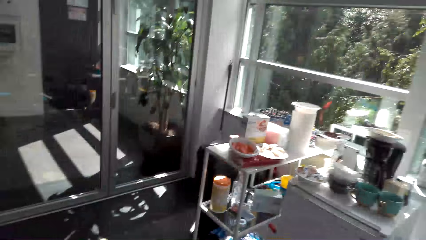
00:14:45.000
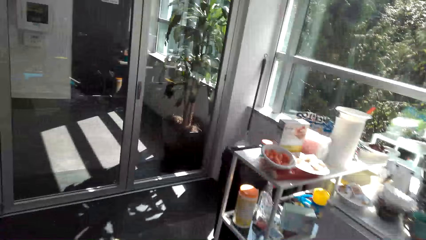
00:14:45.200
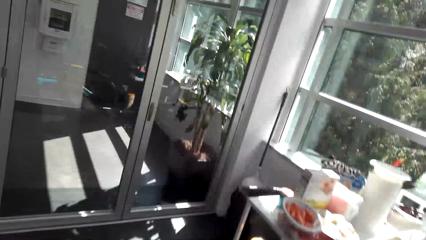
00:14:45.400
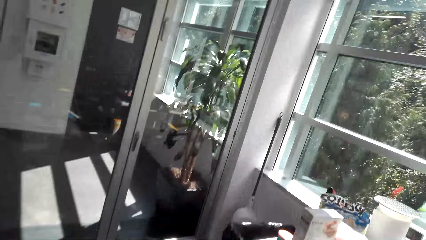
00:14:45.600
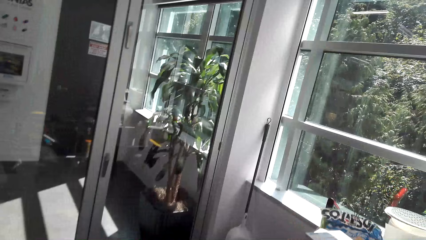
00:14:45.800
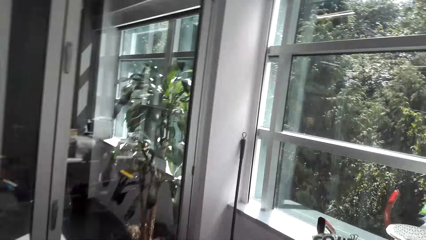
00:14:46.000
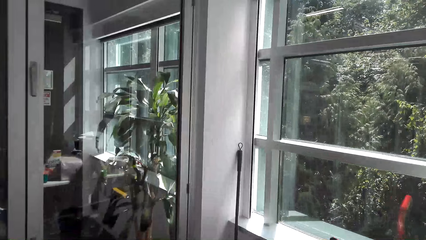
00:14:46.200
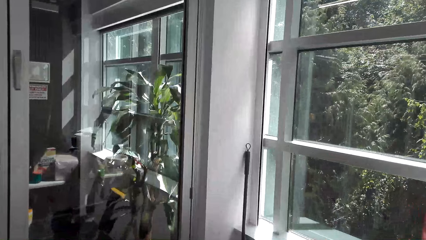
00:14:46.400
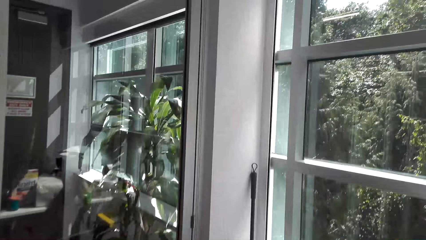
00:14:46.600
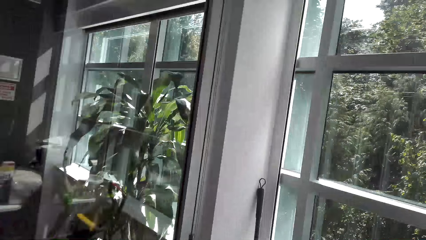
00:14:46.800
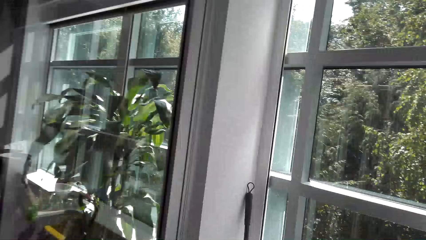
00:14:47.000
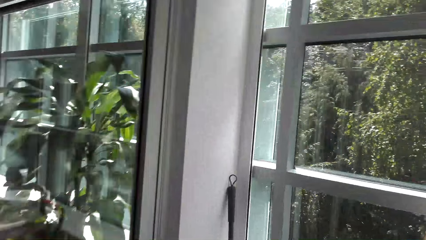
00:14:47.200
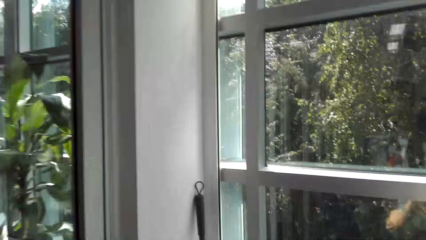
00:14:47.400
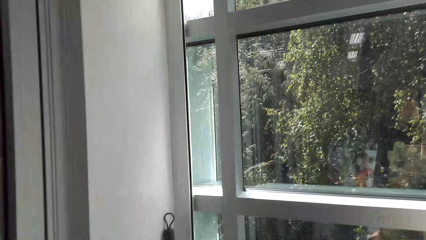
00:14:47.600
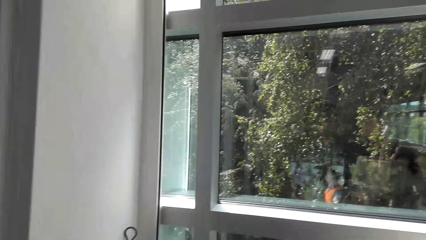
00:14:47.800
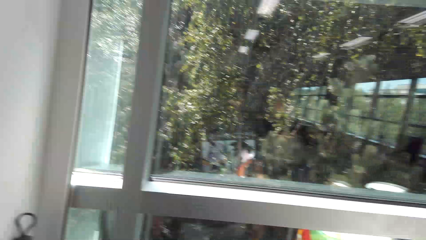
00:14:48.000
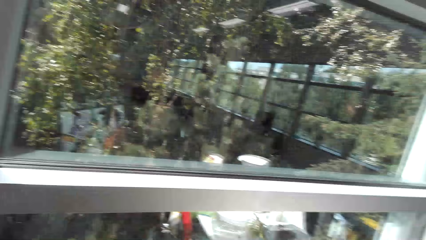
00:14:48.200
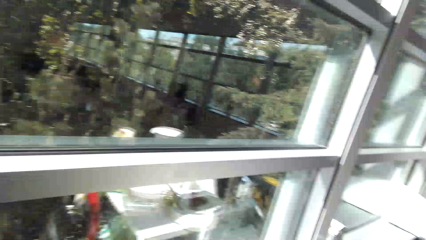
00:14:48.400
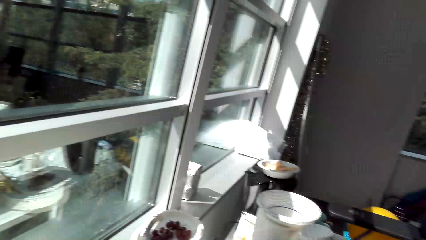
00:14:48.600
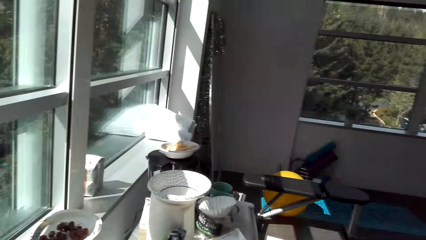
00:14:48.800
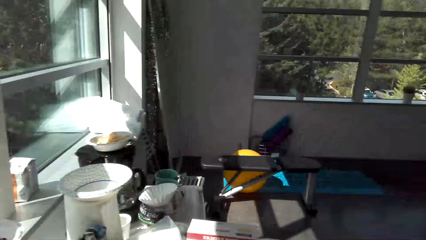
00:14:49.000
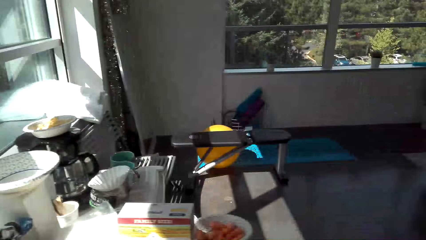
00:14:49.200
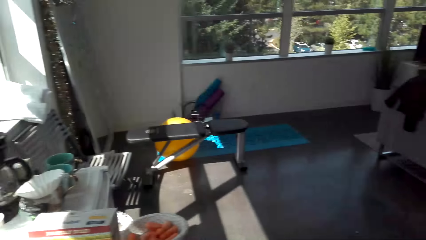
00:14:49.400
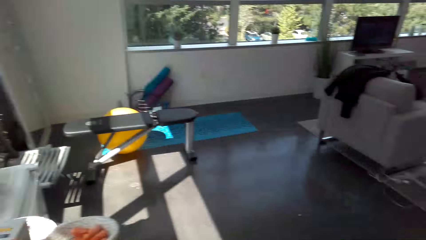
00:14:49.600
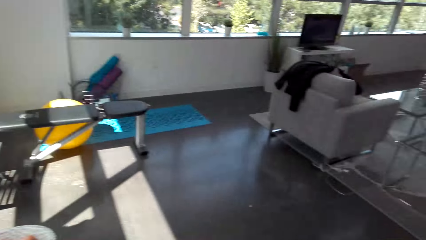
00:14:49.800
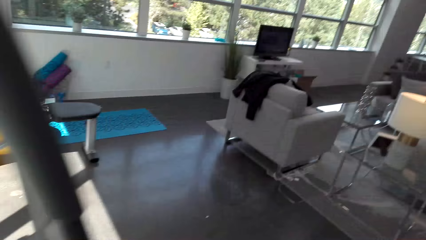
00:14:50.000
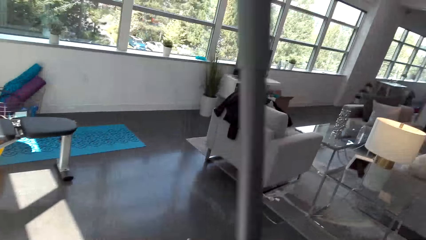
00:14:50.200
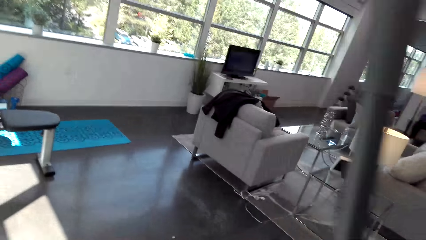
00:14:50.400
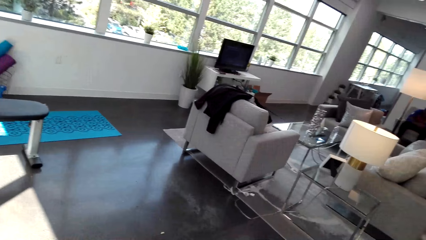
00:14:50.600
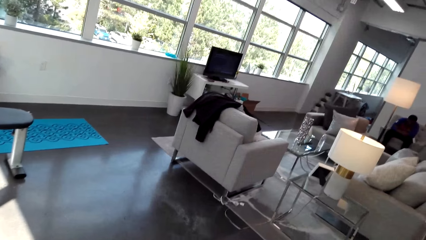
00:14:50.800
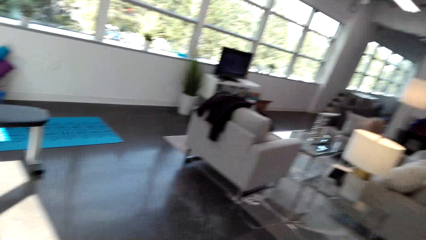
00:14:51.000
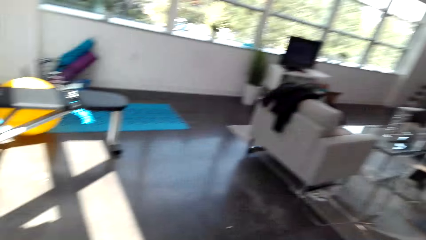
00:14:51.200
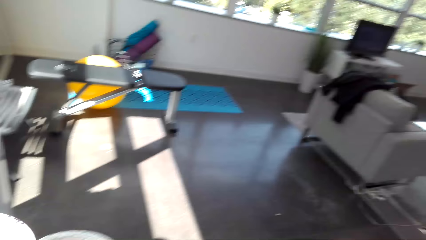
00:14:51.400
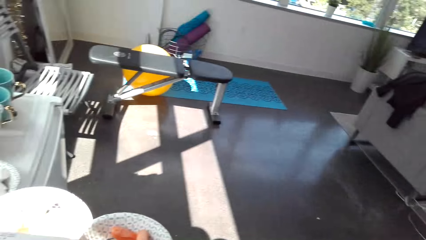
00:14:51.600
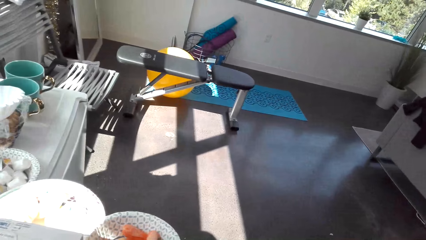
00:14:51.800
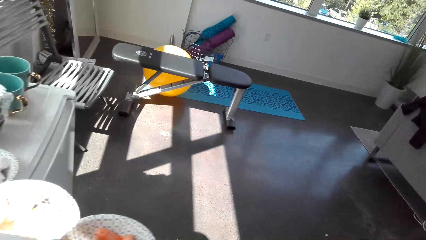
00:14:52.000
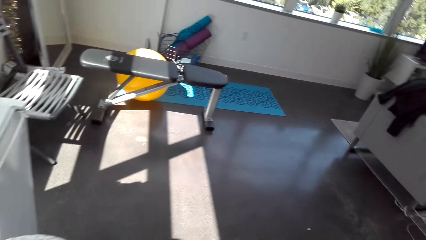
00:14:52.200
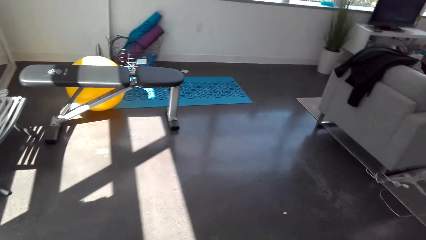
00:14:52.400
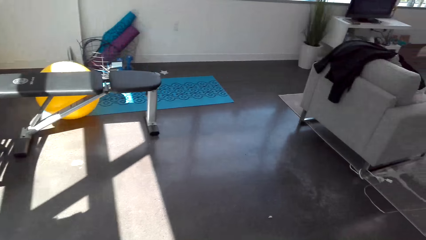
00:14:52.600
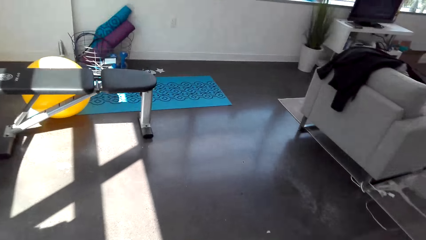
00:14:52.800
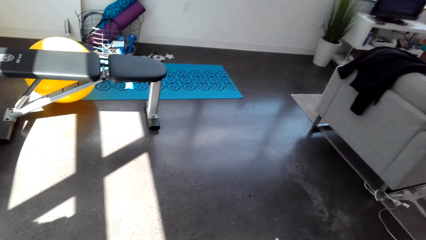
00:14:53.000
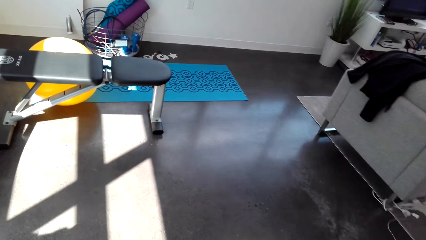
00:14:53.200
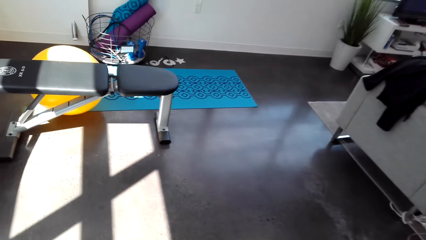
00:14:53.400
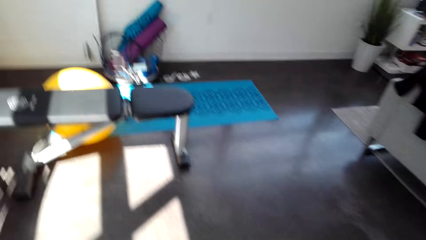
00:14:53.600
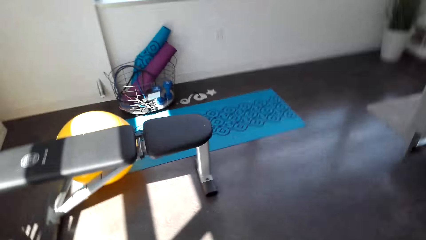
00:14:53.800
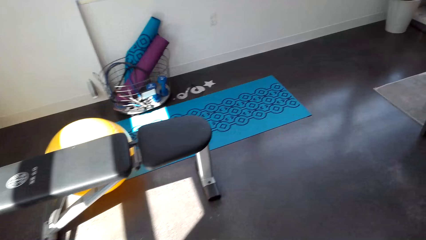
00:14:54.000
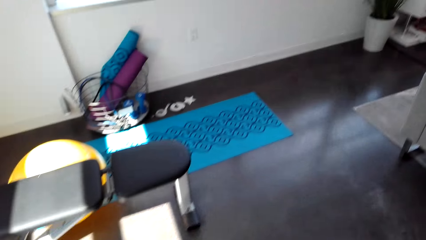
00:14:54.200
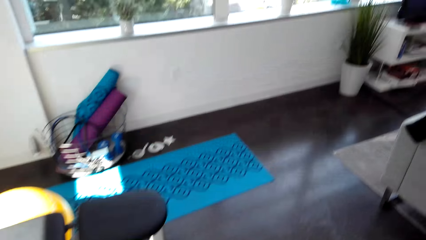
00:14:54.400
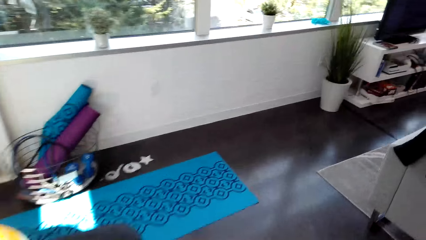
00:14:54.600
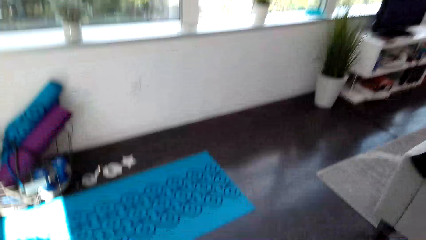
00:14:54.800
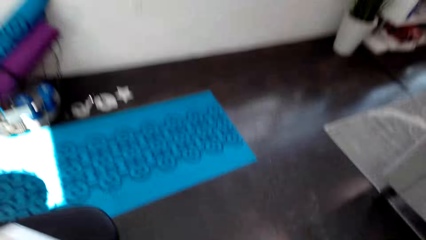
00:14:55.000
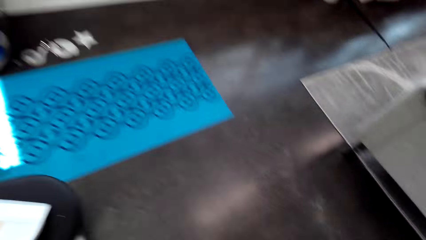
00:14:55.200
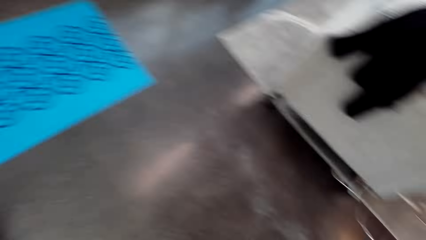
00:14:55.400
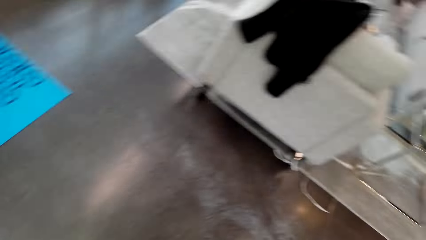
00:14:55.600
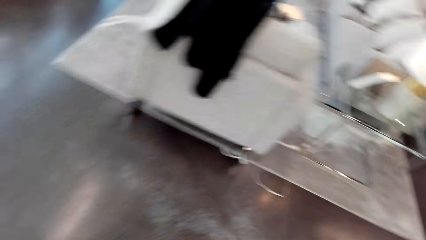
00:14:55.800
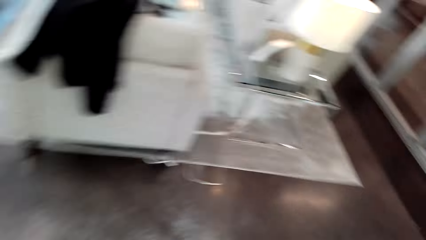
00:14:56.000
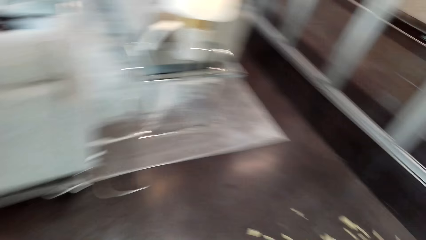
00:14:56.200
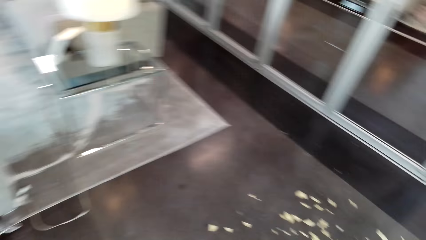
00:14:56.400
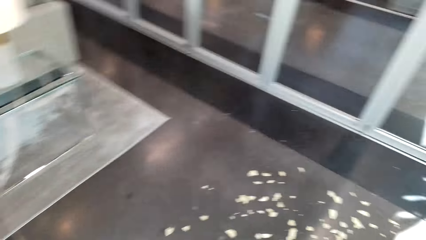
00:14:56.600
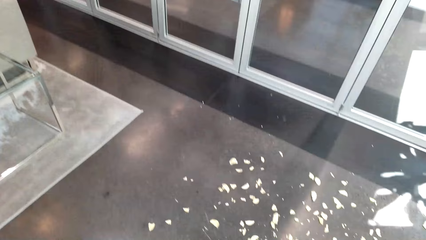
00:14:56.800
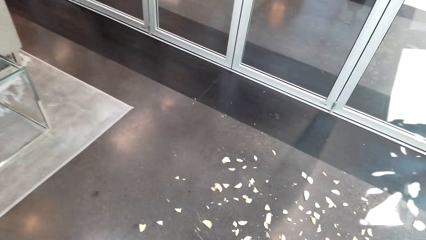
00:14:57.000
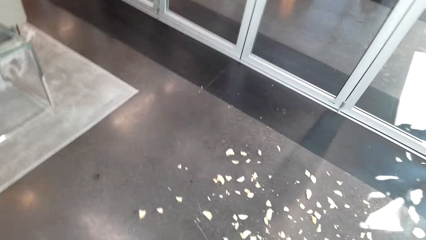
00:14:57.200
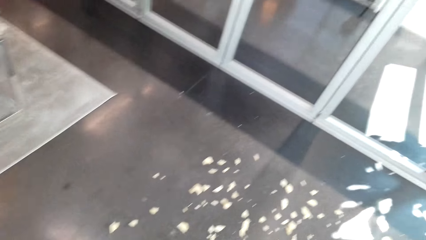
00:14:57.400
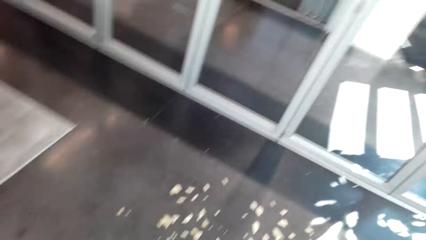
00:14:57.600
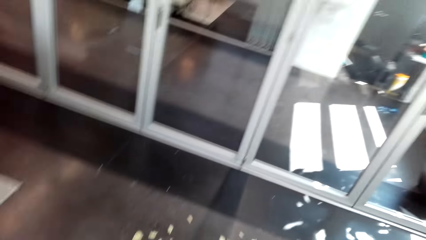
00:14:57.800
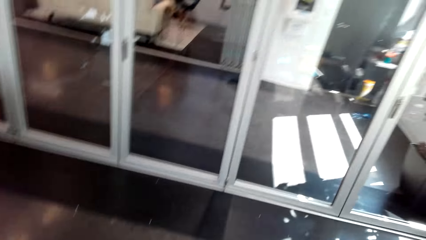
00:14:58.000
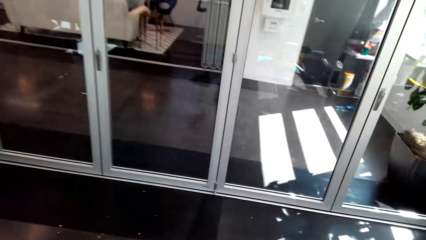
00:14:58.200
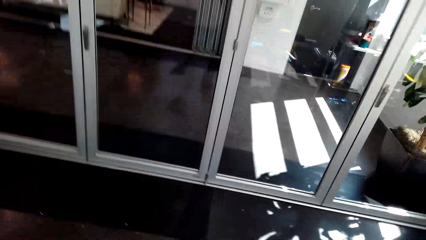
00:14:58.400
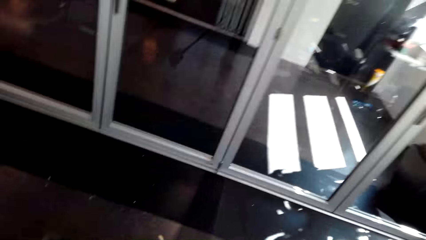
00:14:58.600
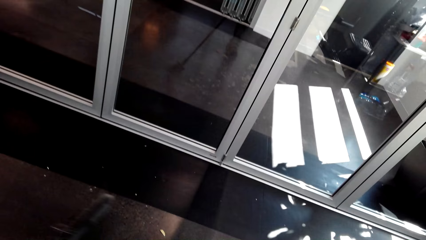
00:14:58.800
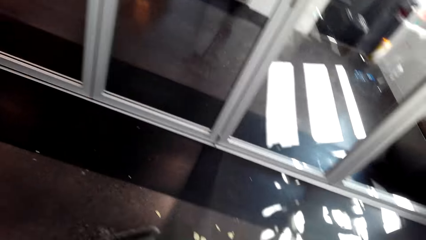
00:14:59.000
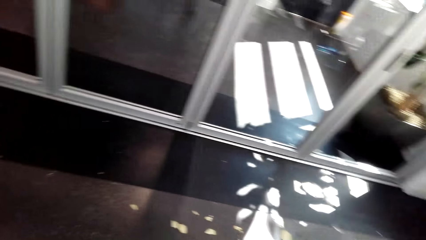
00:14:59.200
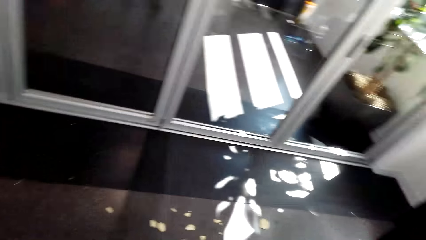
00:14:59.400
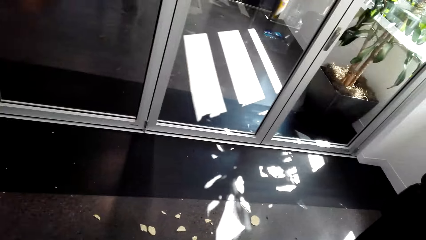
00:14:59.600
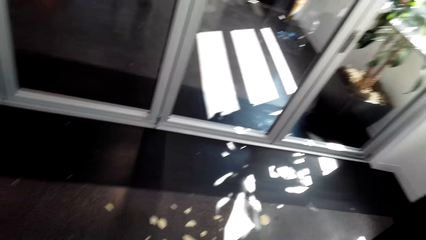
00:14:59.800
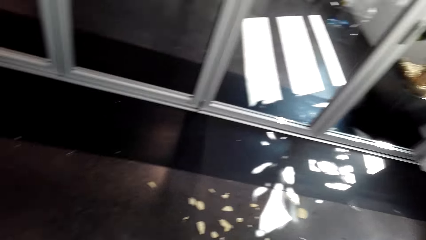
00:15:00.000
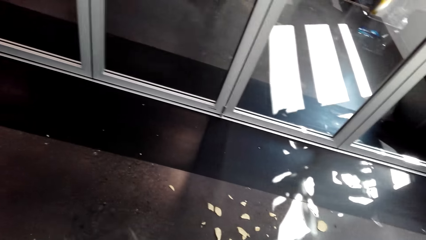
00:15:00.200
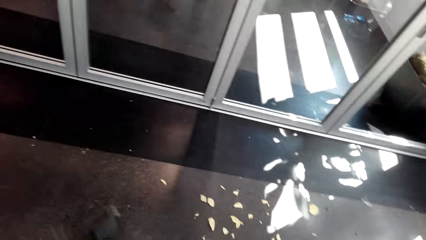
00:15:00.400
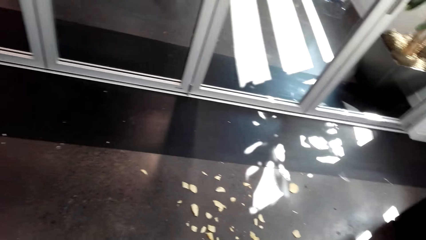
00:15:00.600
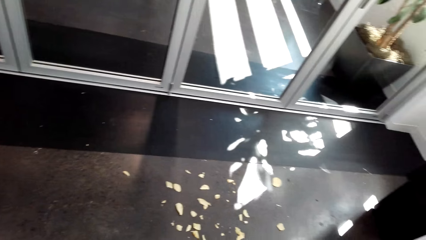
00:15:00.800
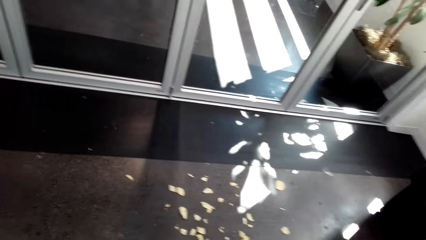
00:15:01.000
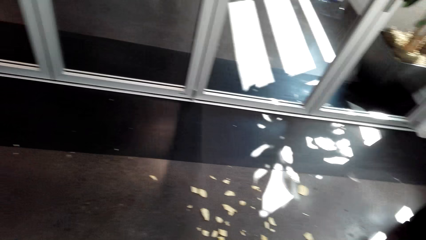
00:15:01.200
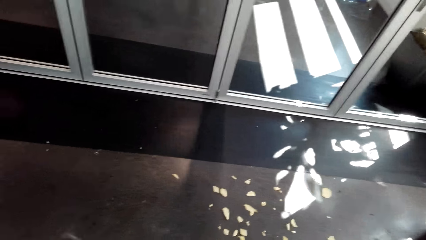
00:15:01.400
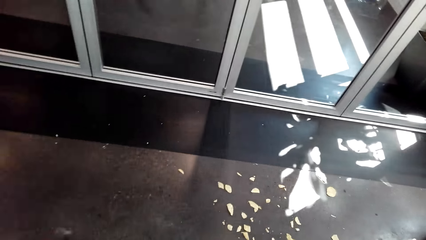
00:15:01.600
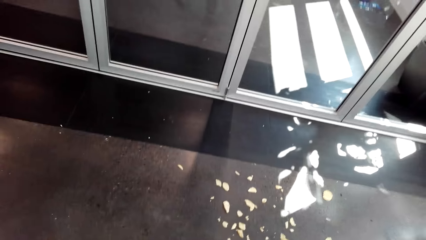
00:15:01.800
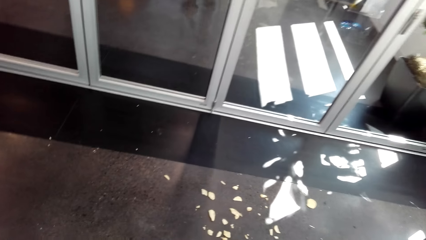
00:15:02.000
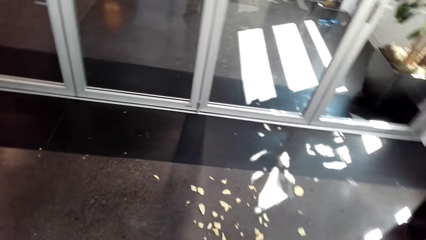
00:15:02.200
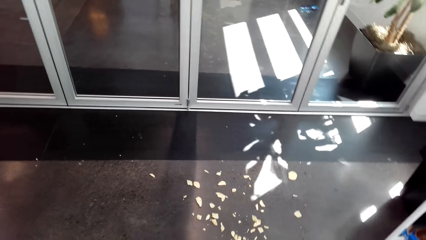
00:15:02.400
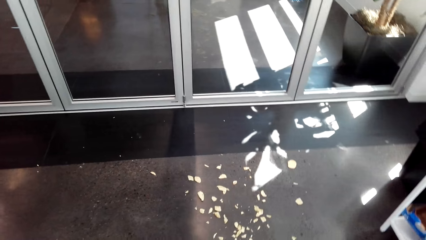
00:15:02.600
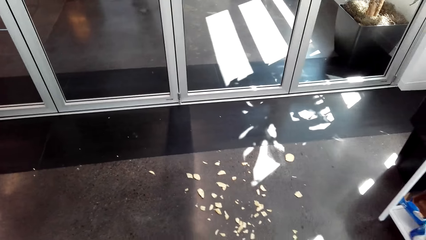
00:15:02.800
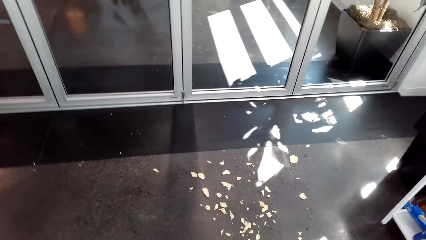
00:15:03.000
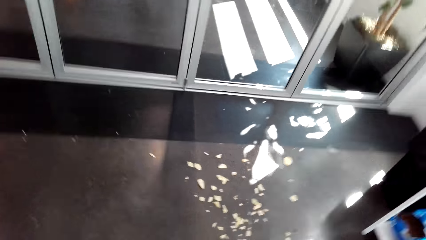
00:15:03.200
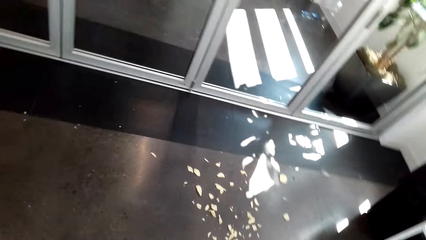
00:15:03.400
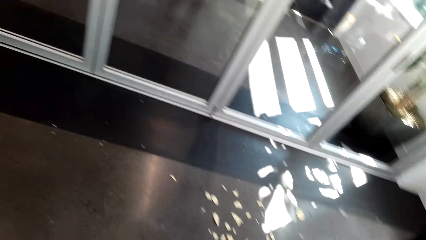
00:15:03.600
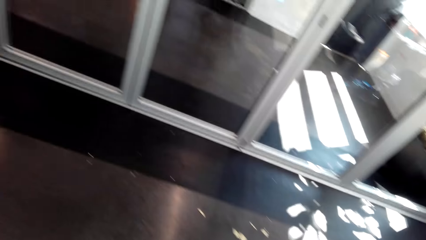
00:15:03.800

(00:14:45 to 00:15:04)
The camera wearer turns. They hold the broom. They pick up the broom. They walk around. They turn. They clean the room. They sweep the floor.
